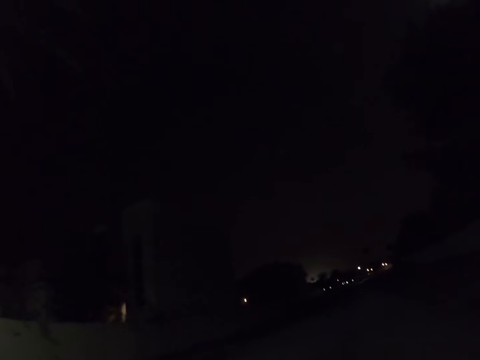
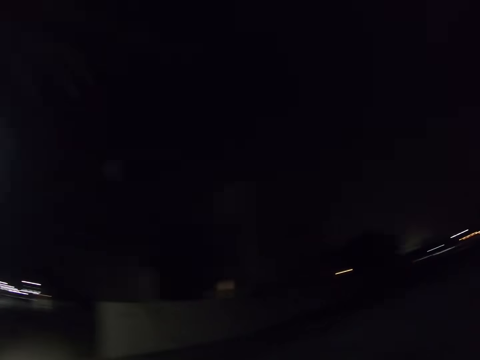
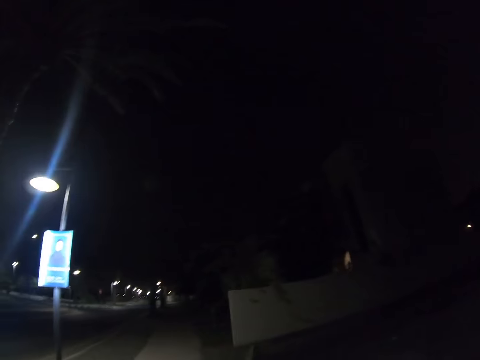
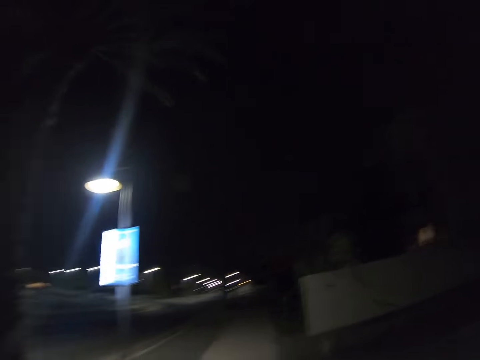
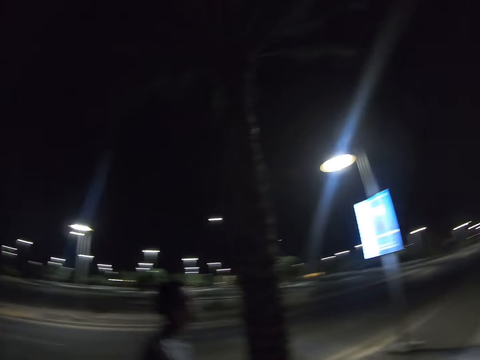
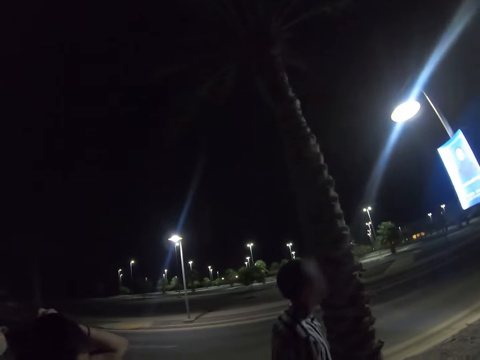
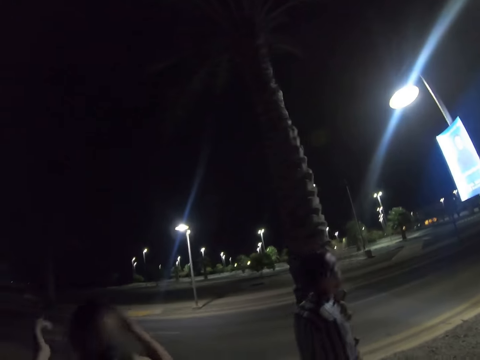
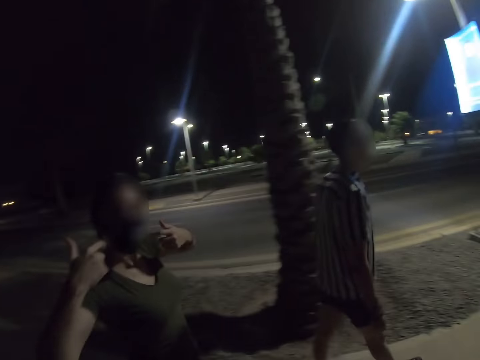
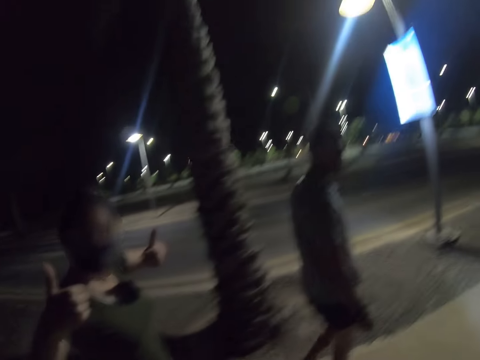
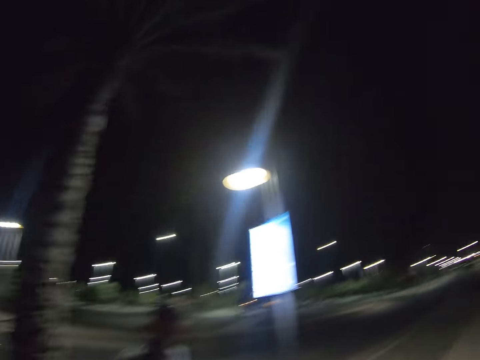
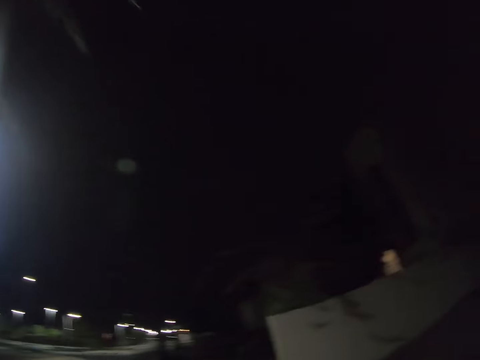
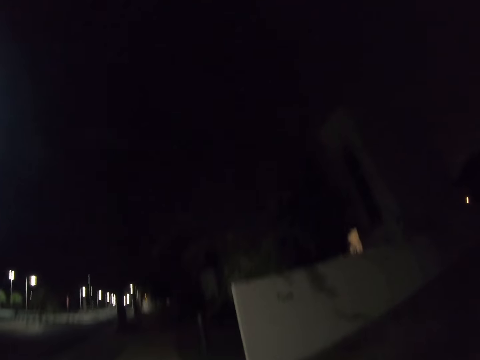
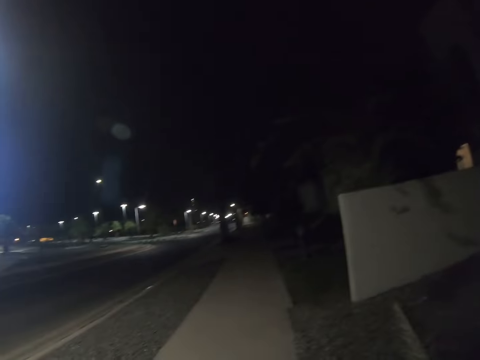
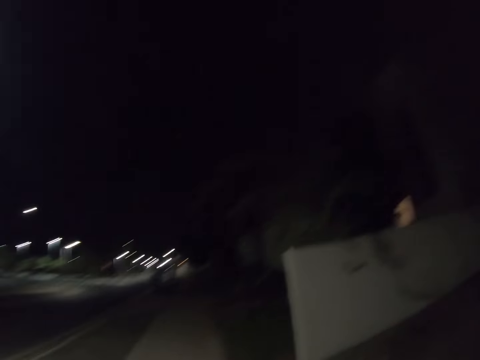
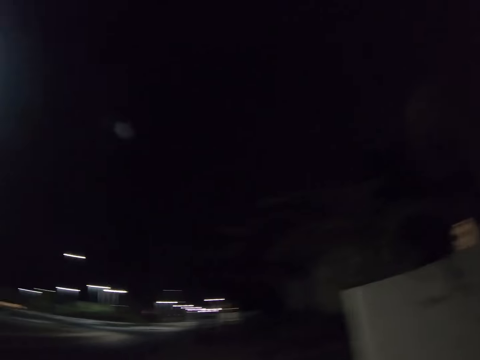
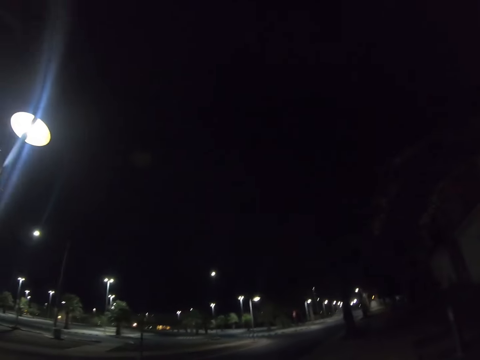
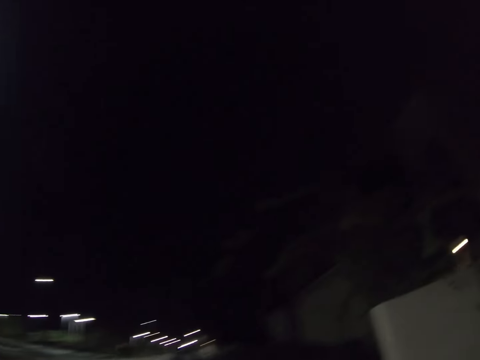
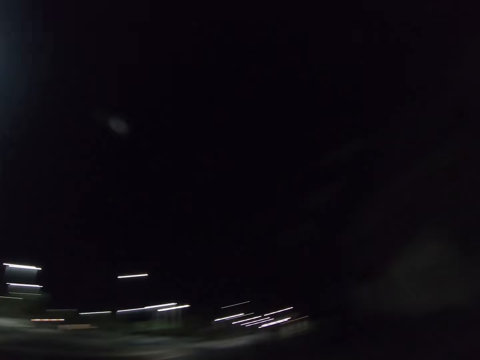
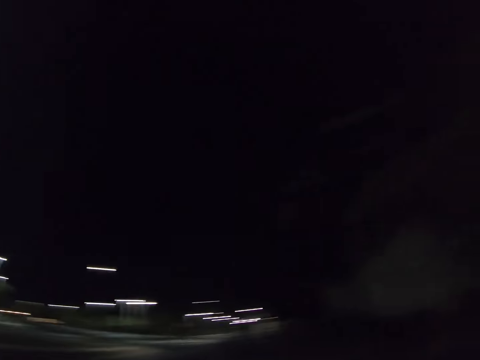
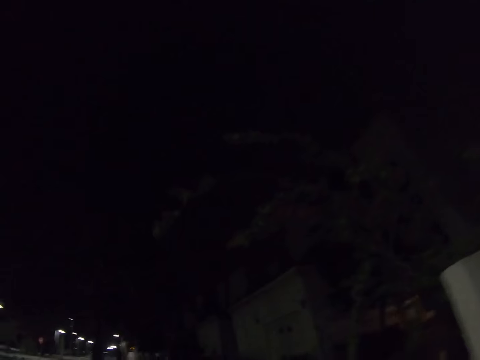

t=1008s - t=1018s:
A woman walks on the road. A man walks on the road. The camera wearer interacts with a person. They walk on the road. They interact with another person.

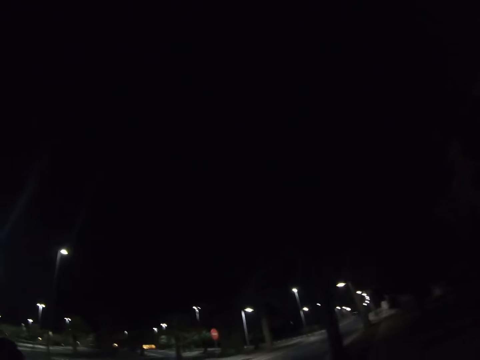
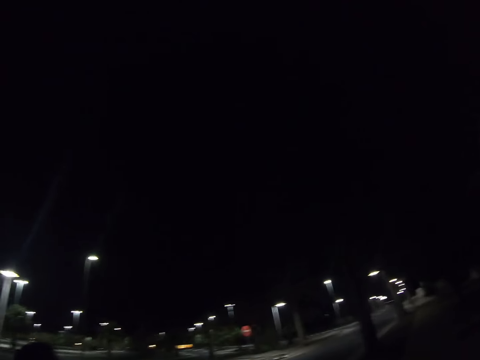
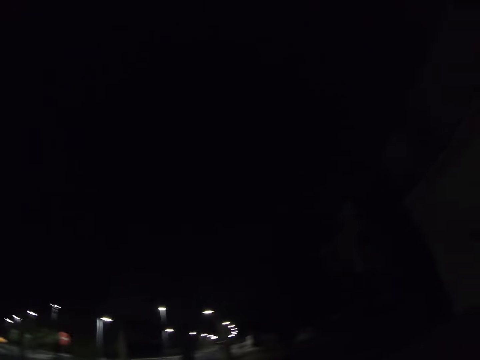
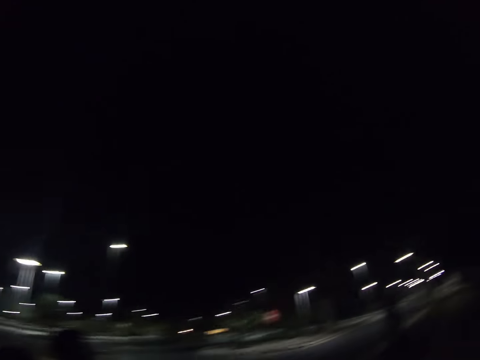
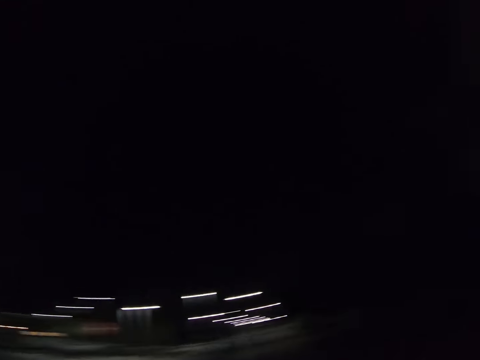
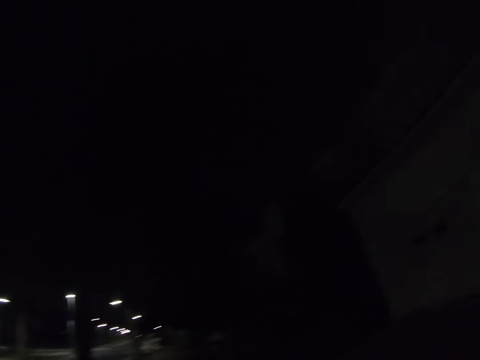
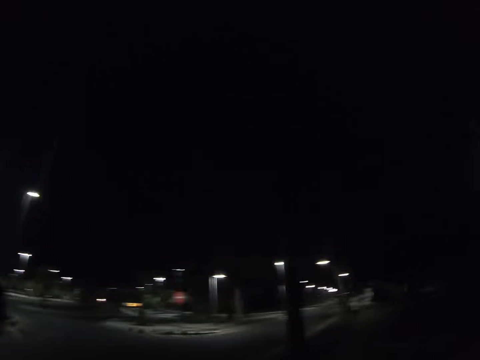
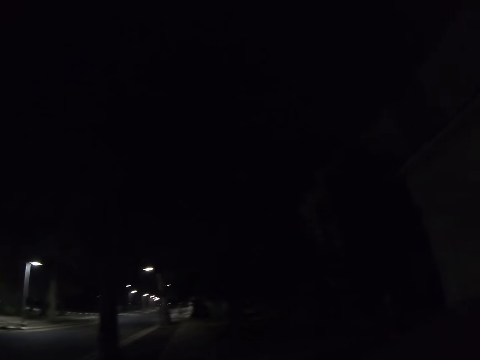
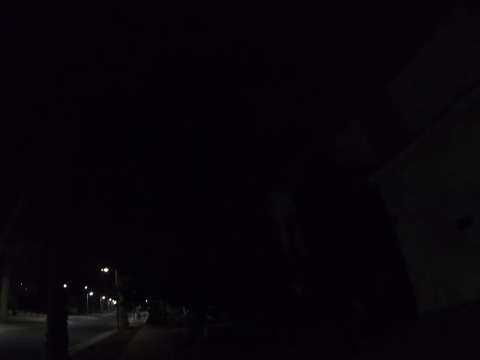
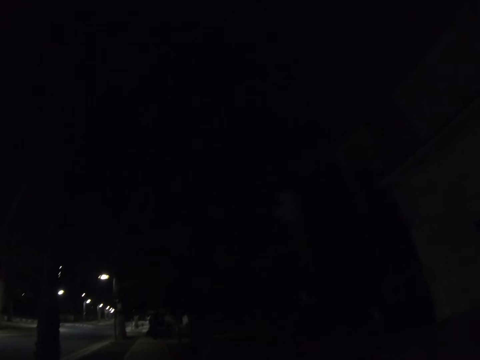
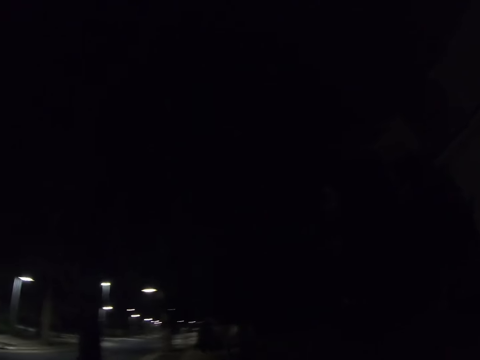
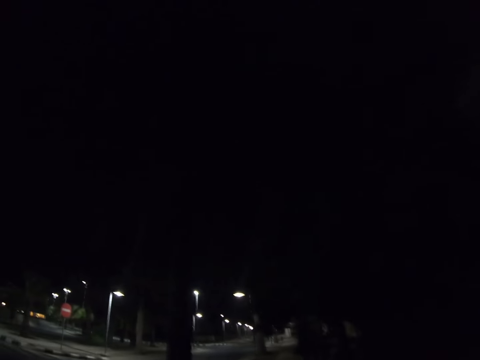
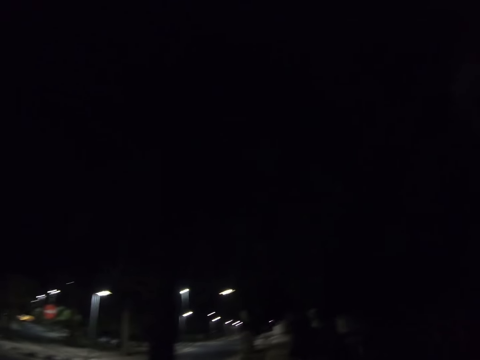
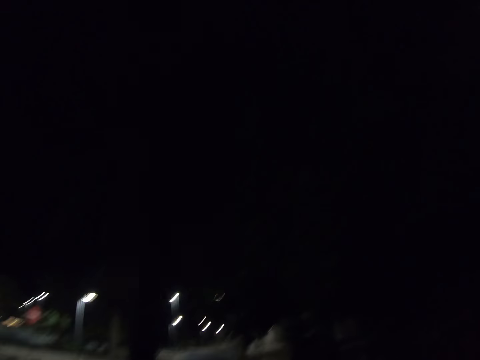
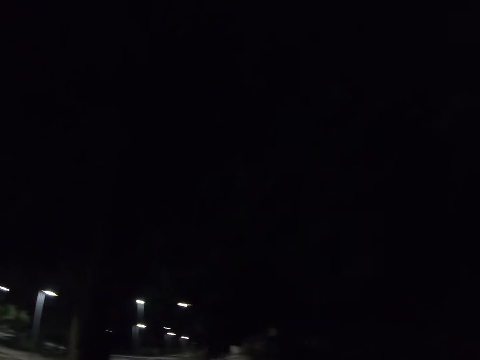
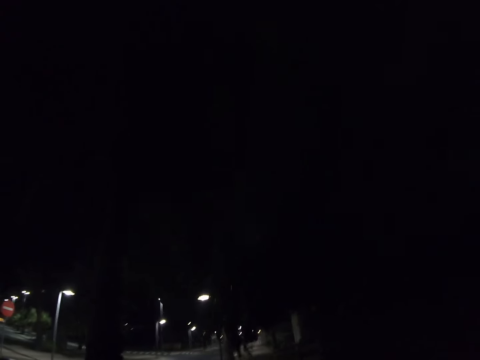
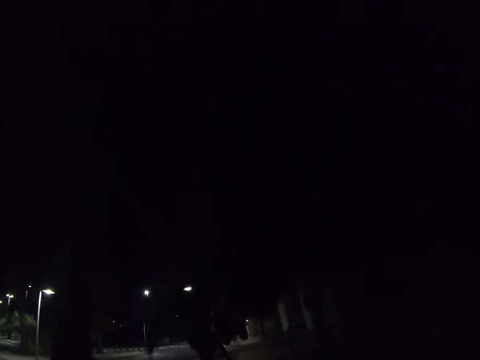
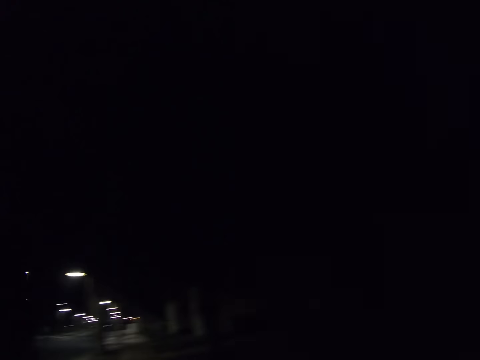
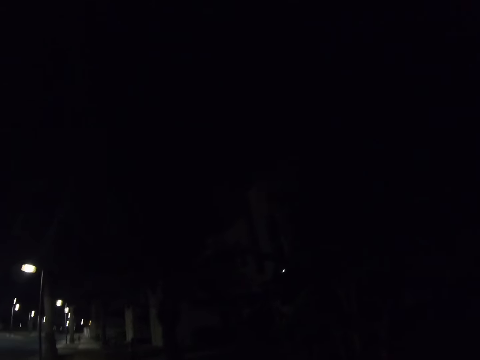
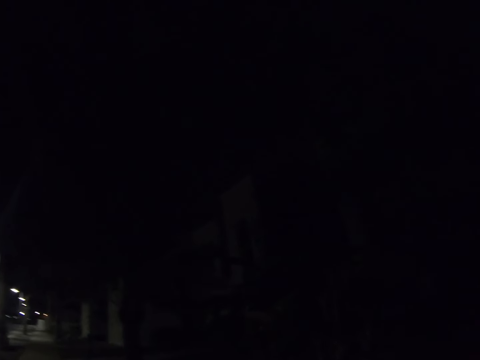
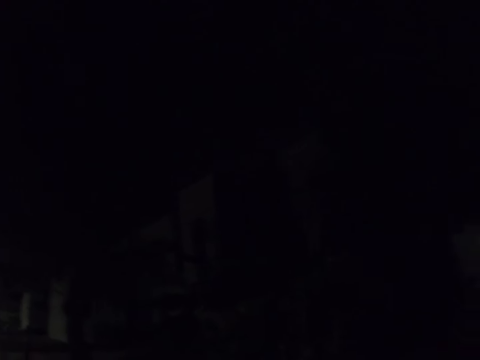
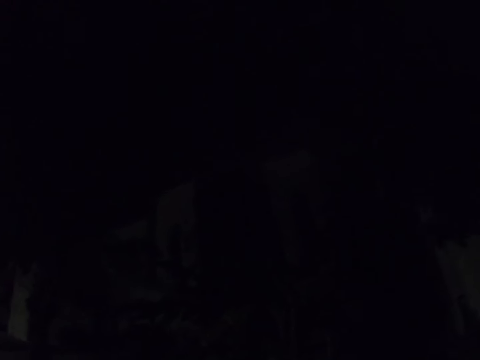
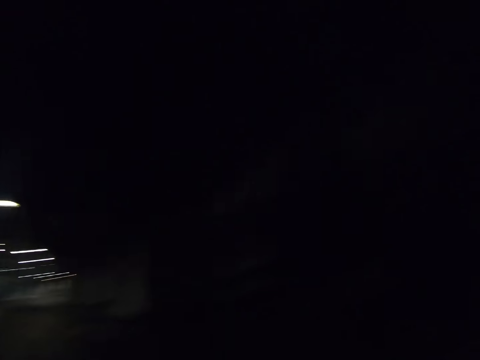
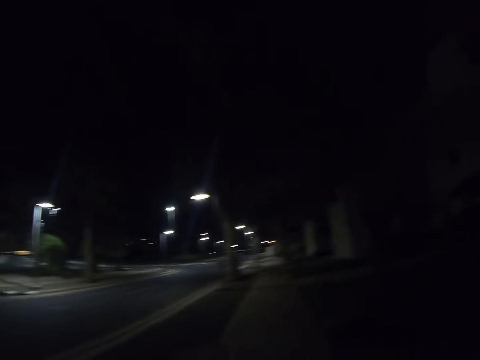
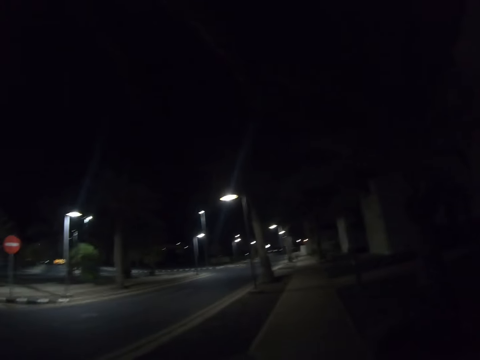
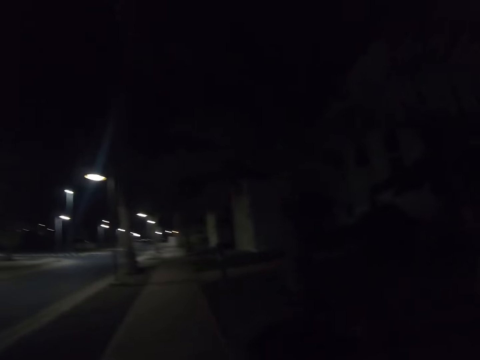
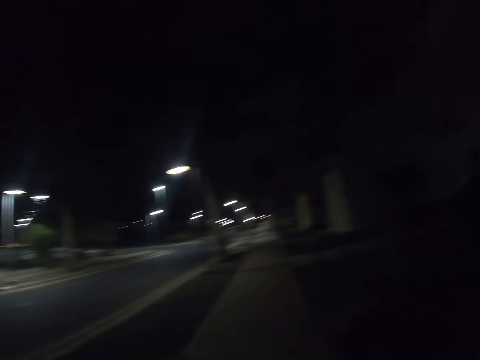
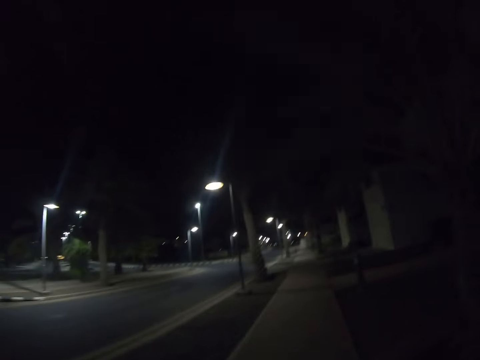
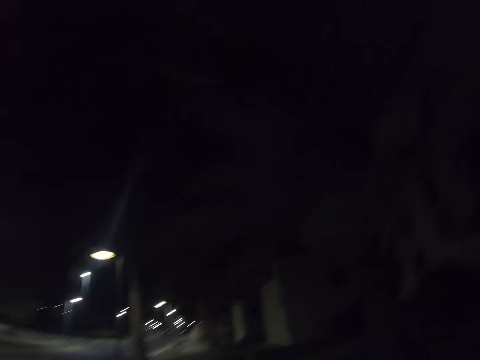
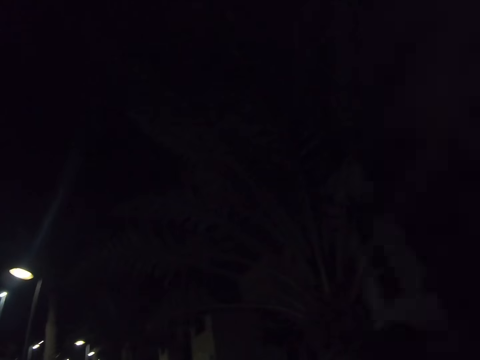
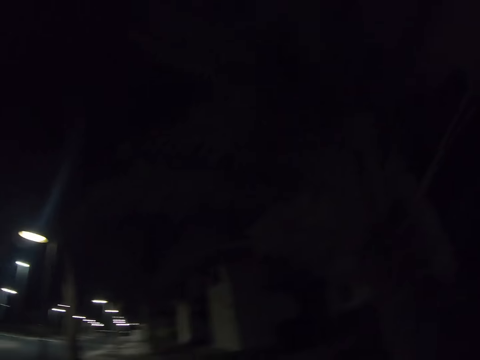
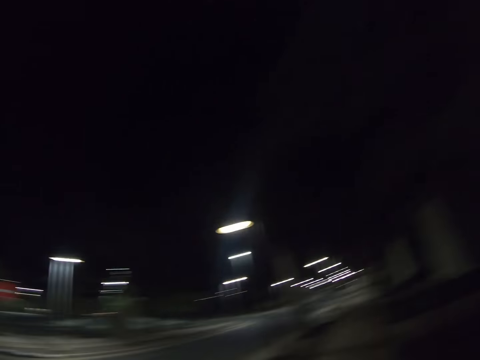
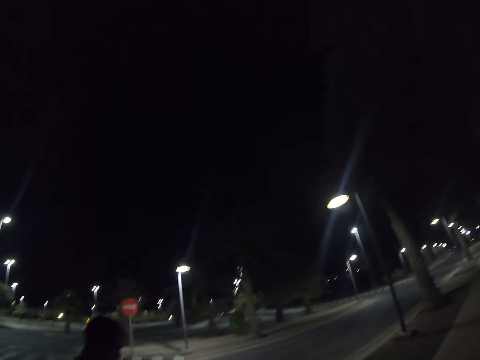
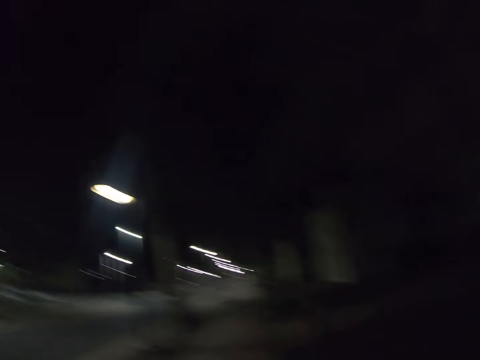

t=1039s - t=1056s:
A woman walks on the road. A man walks on the road. The camera wearer walks on the road. The man walks on the road. The camera wearer walks on the road.
